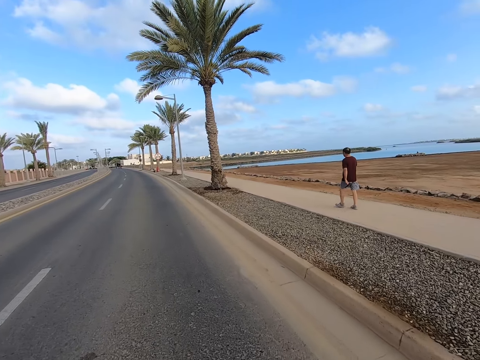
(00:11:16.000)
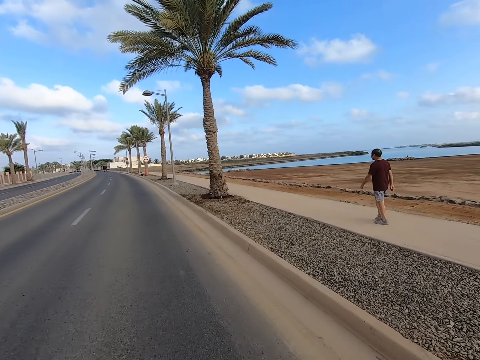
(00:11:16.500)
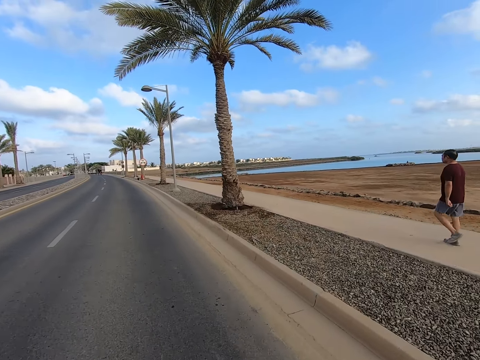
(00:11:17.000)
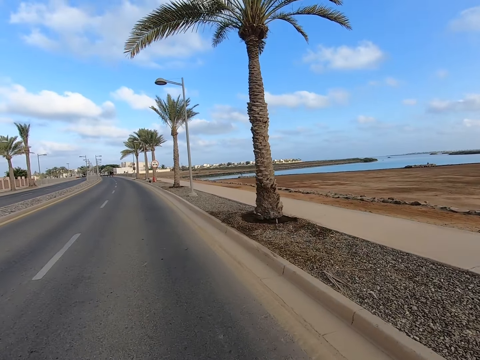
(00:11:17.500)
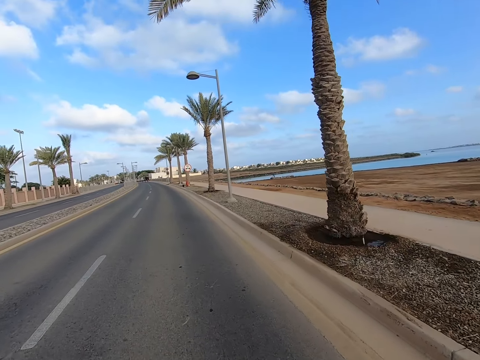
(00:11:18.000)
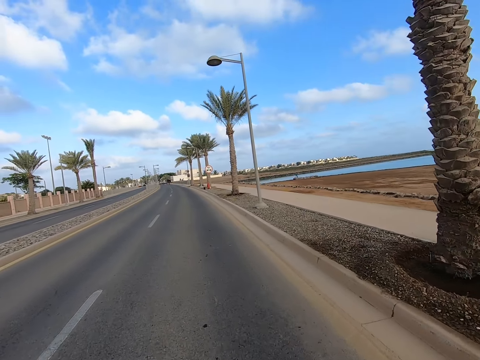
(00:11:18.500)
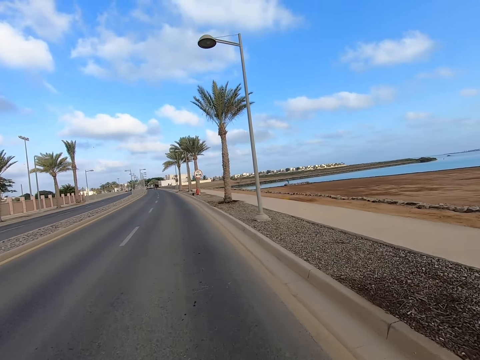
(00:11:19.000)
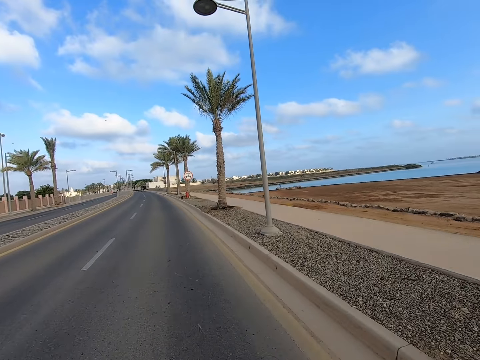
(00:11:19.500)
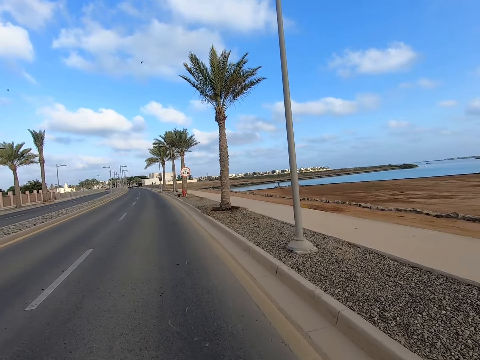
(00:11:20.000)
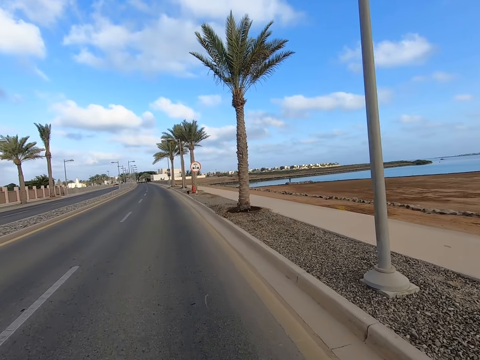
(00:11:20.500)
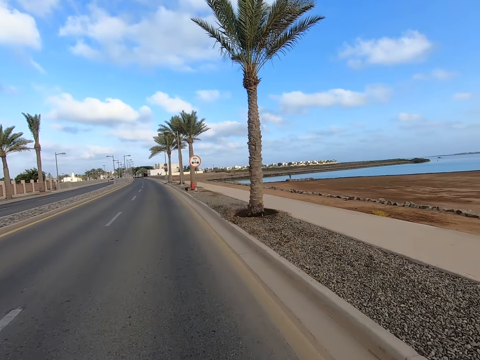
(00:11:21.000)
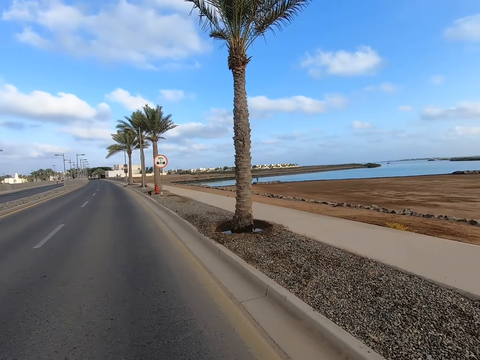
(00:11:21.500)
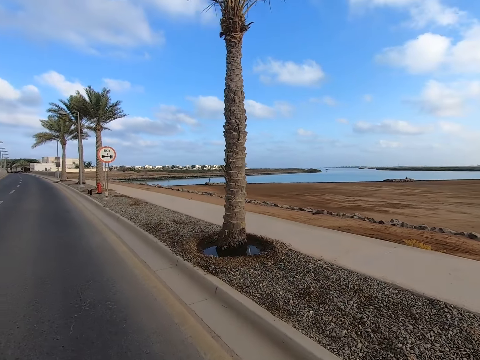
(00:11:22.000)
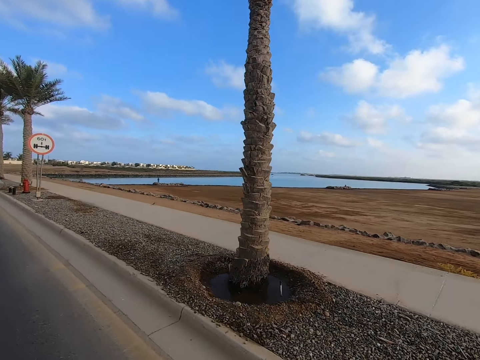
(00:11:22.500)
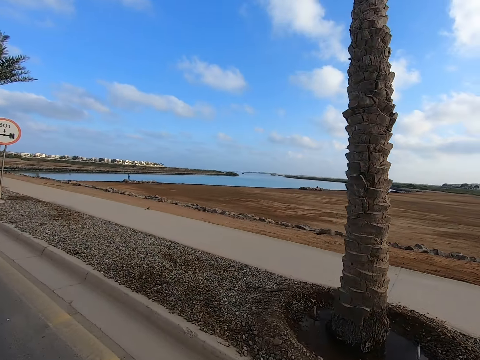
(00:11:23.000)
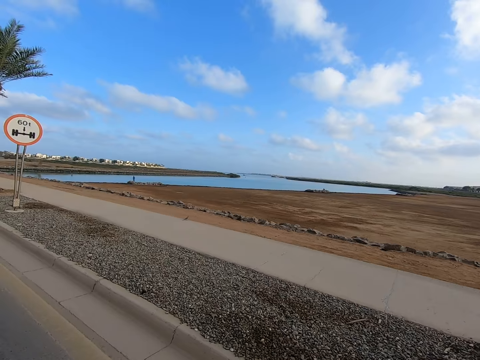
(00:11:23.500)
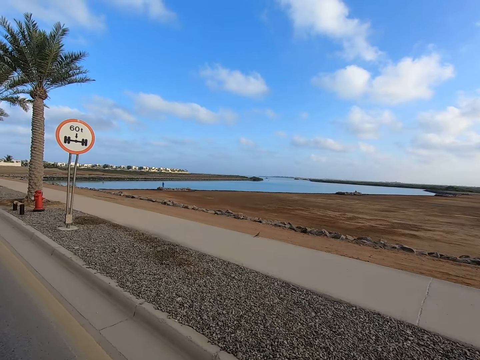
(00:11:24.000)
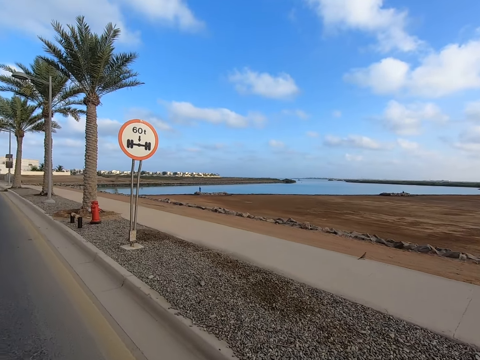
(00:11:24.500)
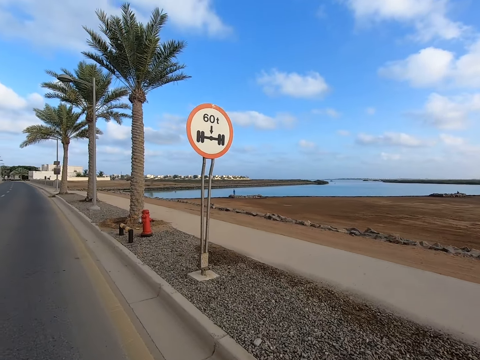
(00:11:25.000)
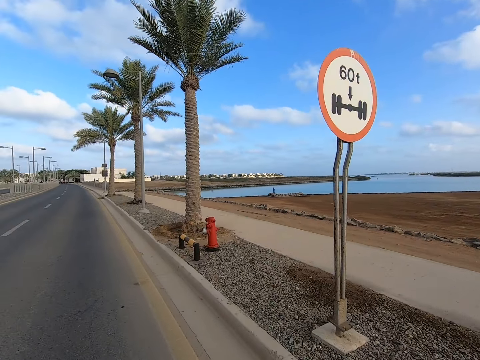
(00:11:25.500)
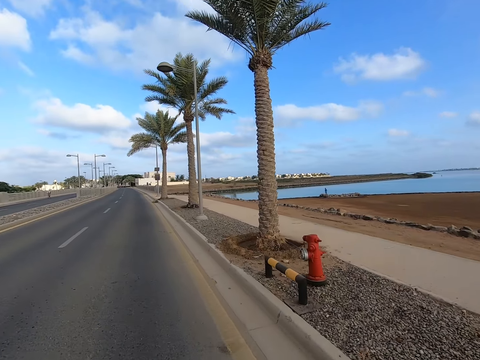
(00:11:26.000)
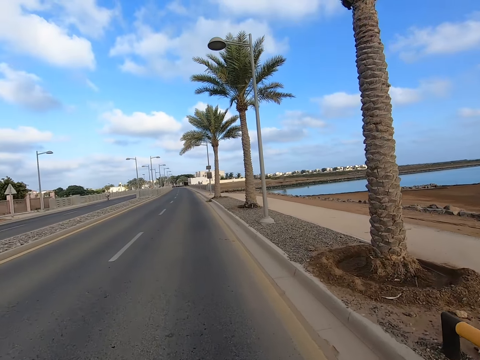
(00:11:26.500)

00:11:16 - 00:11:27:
The camera wearer cycles the bicycle on the road.

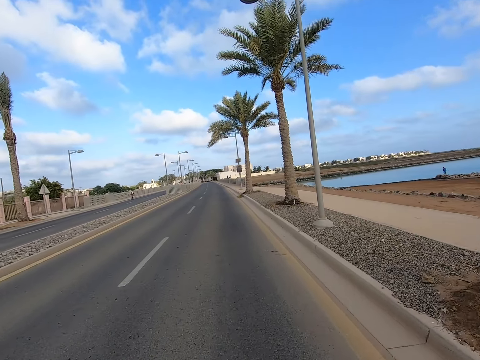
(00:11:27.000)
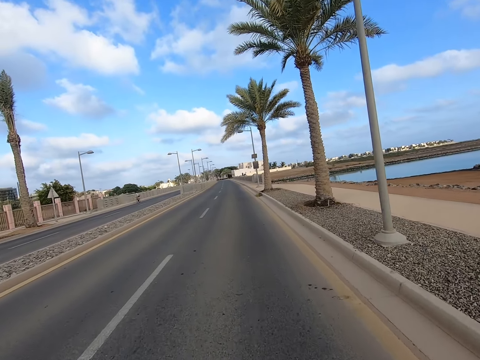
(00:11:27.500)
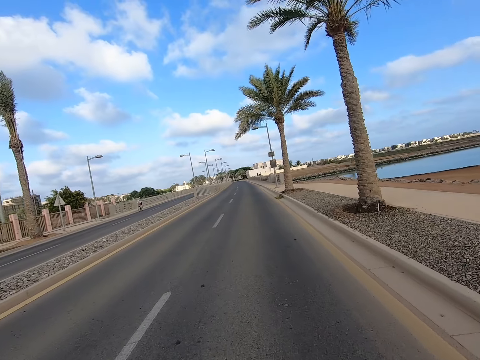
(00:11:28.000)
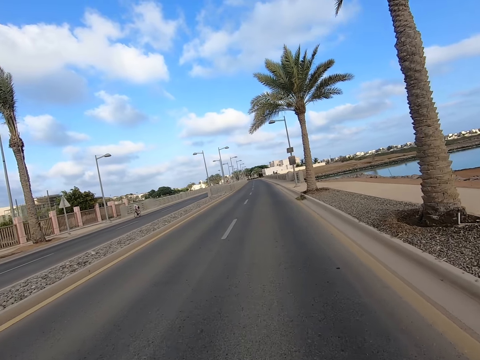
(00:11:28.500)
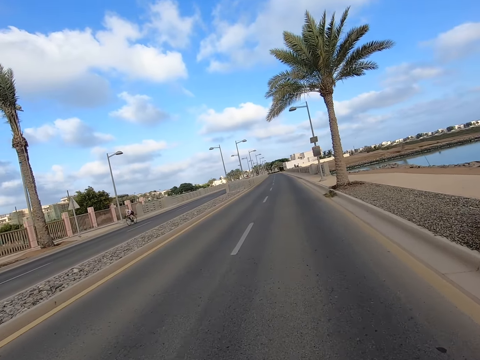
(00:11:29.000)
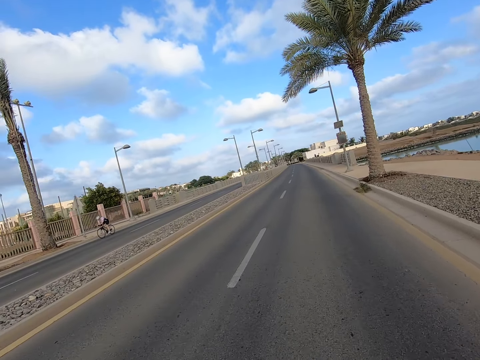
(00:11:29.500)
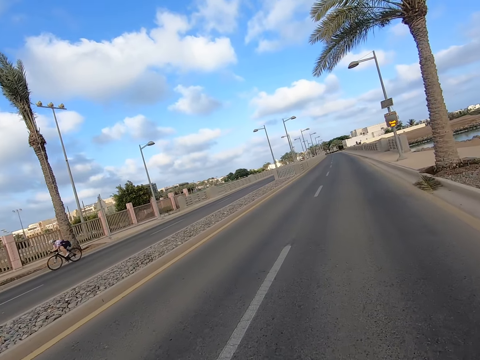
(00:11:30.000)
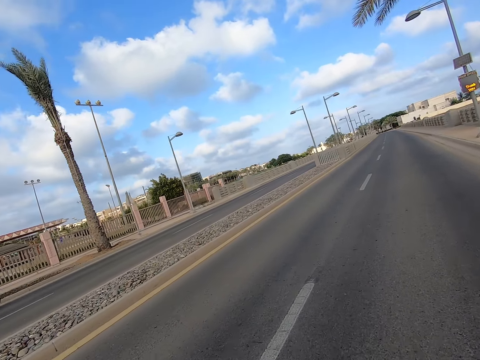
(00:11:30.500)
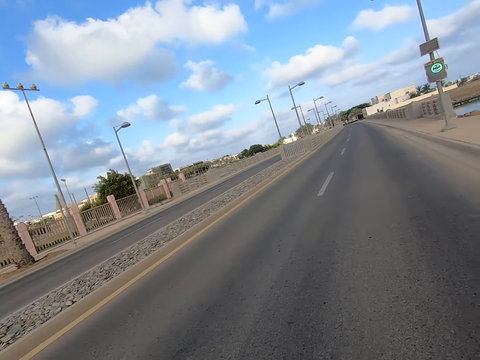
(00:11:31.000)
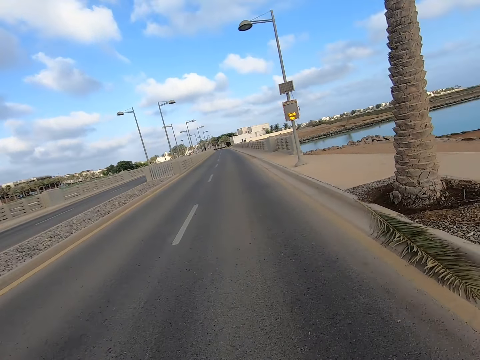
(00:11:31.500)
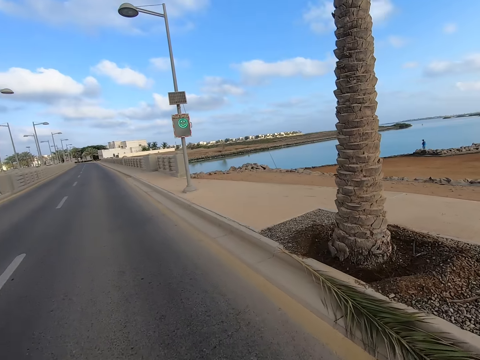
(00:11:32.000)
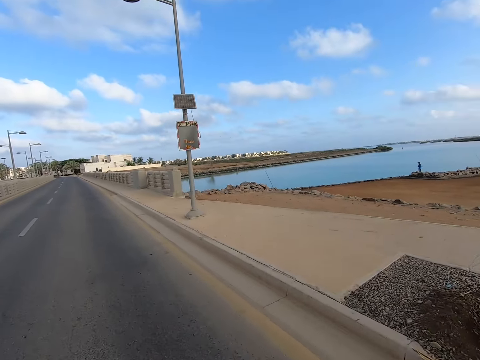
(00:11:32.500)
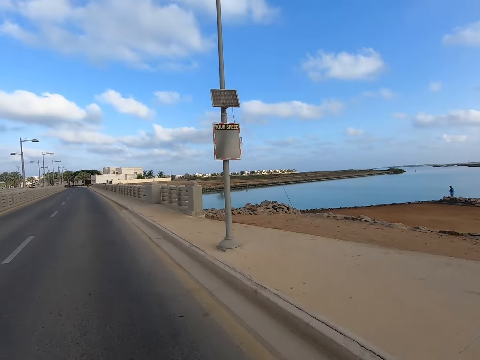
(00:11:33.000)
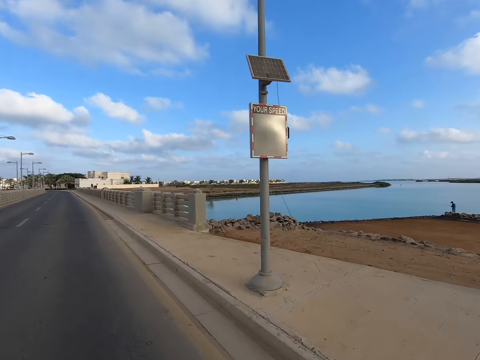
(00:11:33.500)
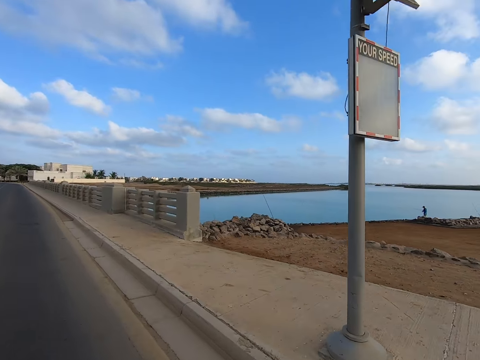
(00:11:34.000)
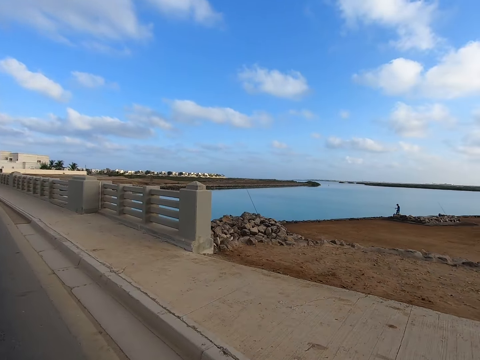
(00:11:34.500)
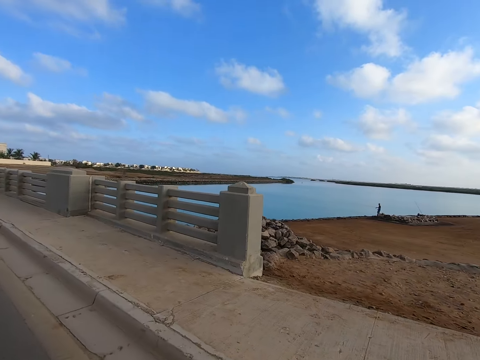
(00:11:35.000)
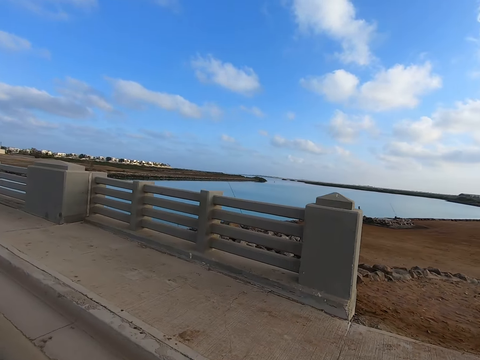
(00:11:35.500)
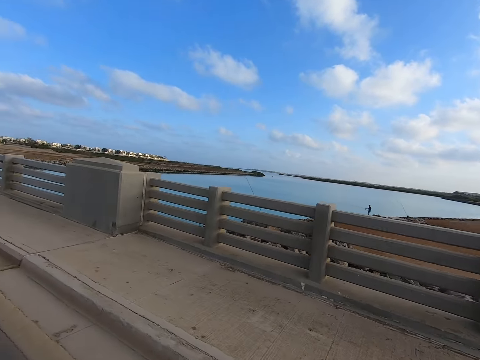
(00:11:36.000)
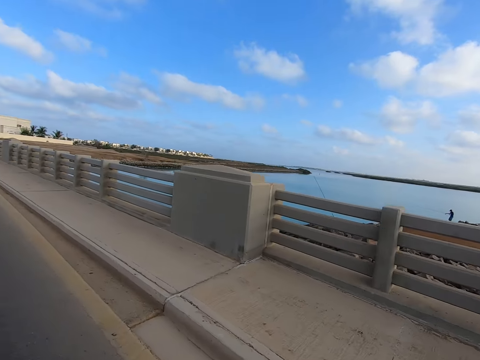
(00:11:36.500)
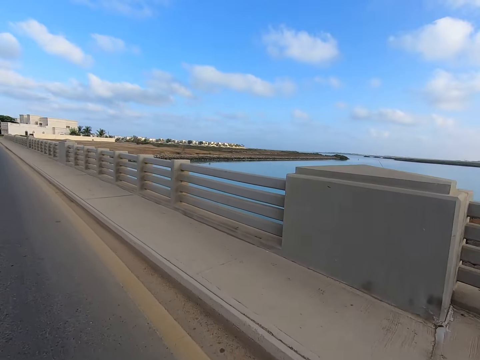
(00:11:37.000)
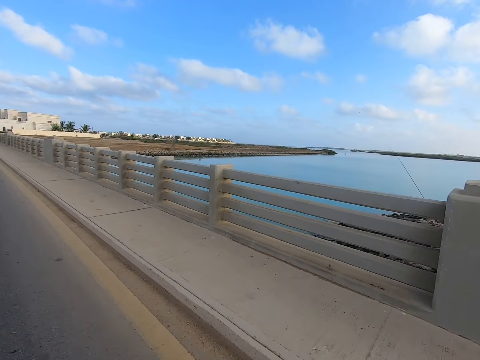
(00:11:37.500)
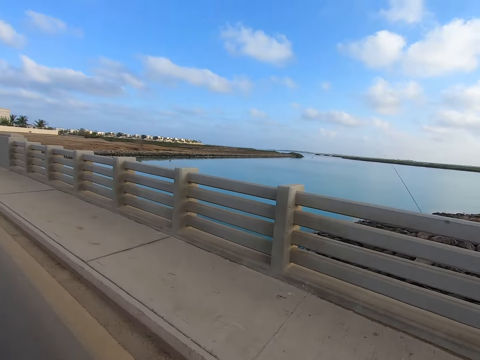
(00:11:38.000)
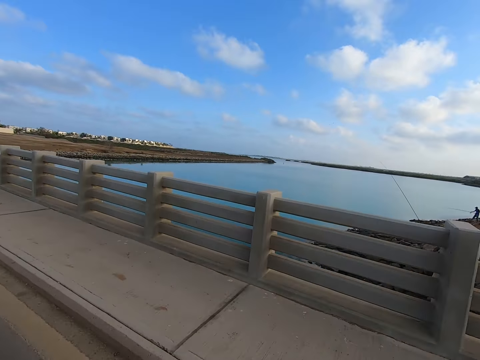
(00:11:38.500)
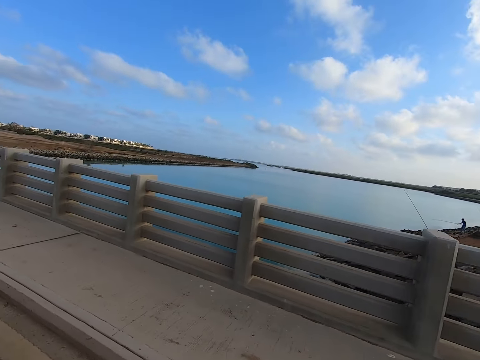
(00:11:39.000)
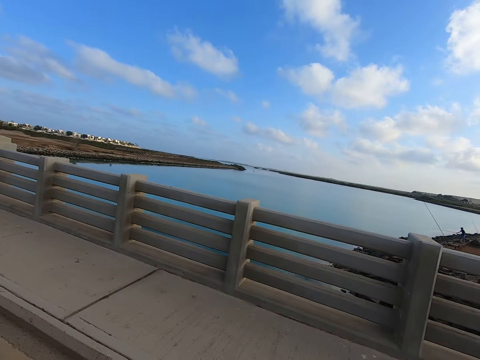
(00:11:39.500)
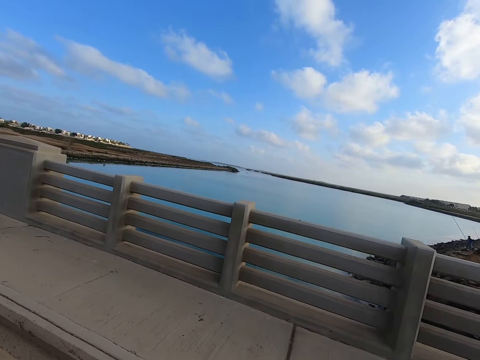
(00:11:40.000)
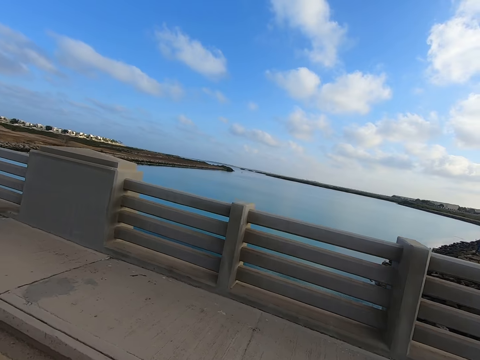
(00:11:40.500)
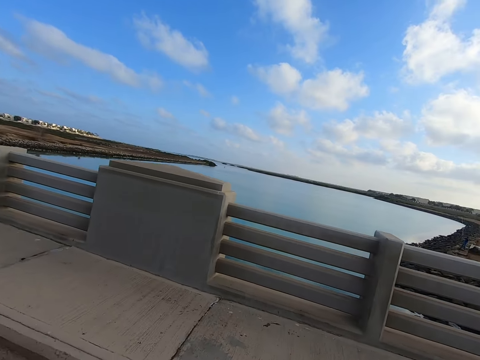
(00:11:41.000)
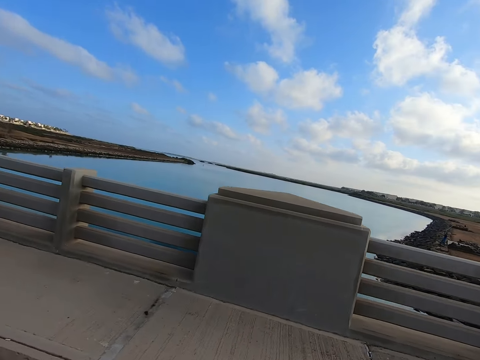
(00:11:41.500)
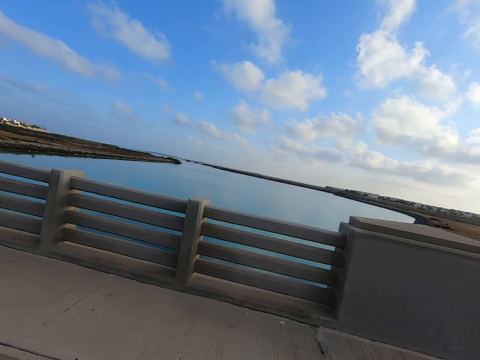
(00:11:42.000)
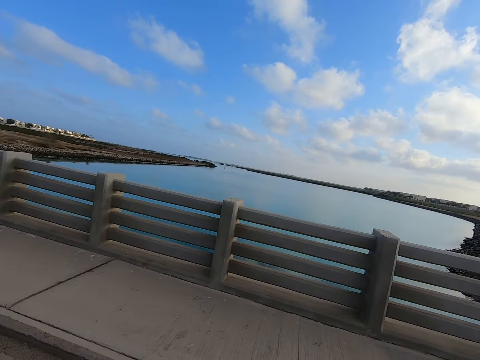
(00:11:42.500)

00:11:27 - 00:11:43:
A man cycles the bicycle on the road. Another man stands on the stones near the river and walks along the river. The camera wearer cycles the bicycle on the road.
